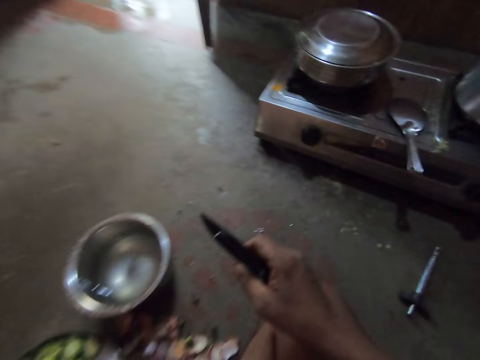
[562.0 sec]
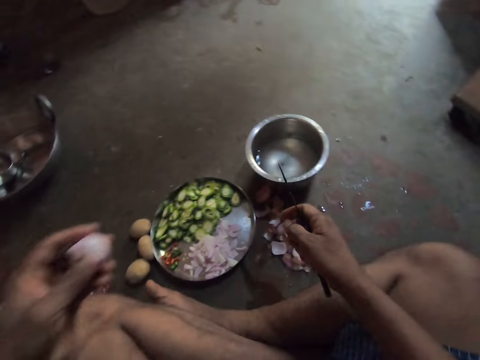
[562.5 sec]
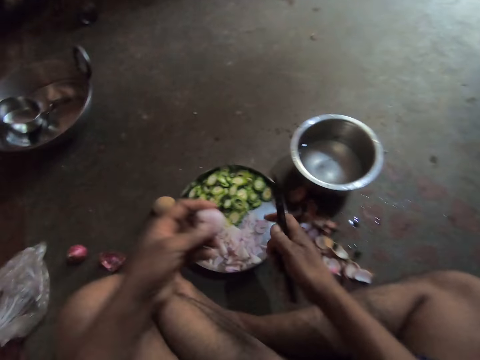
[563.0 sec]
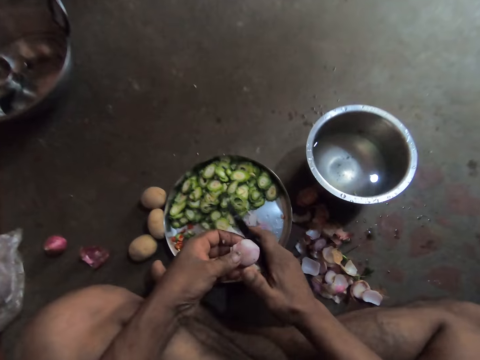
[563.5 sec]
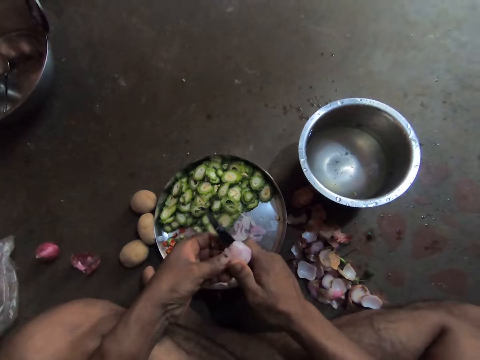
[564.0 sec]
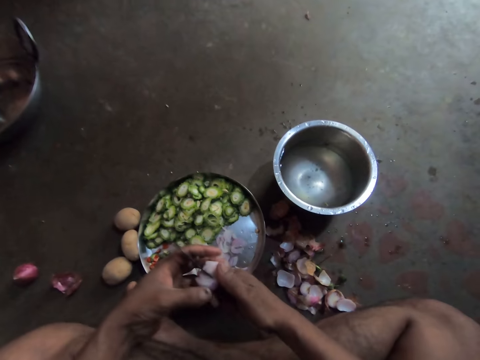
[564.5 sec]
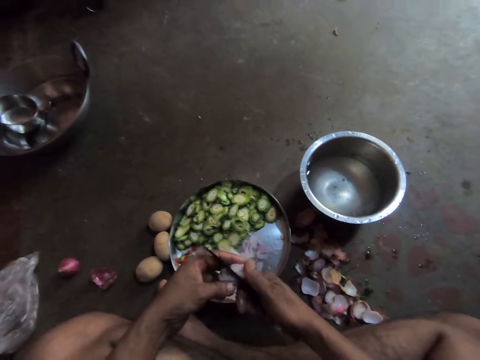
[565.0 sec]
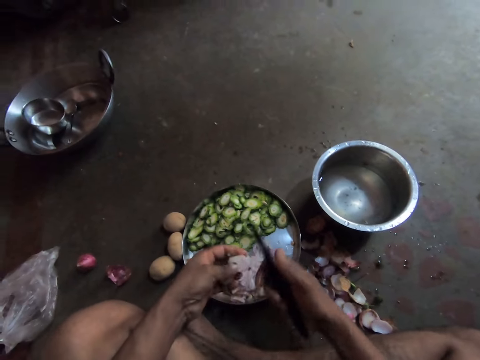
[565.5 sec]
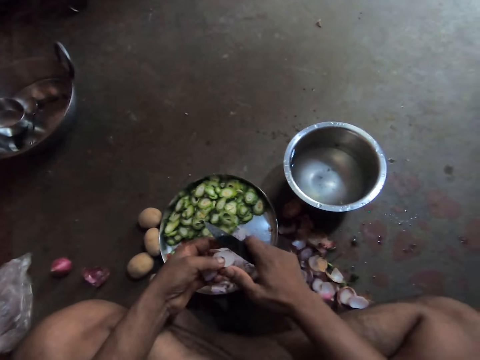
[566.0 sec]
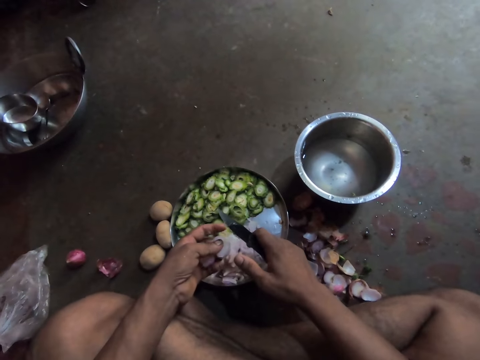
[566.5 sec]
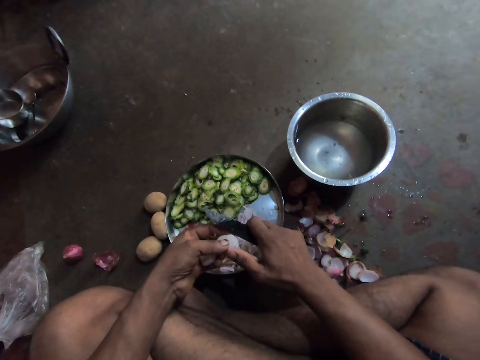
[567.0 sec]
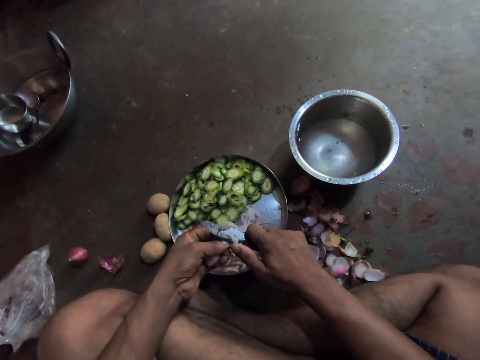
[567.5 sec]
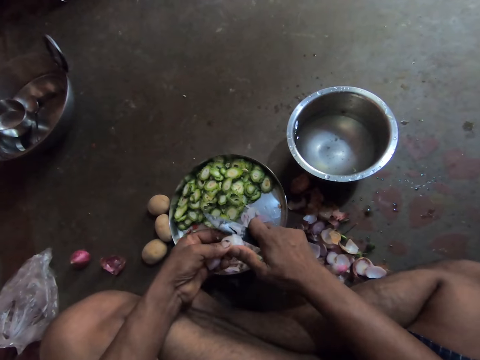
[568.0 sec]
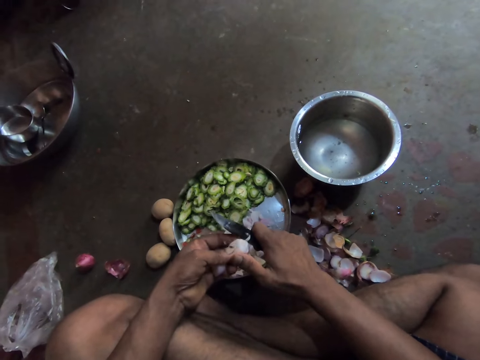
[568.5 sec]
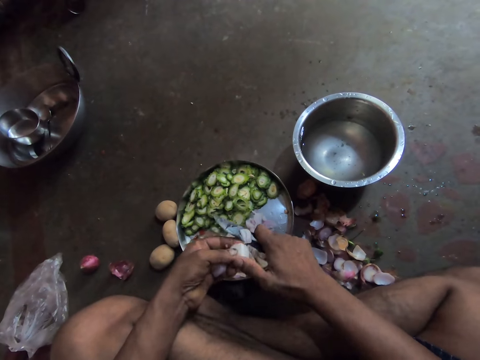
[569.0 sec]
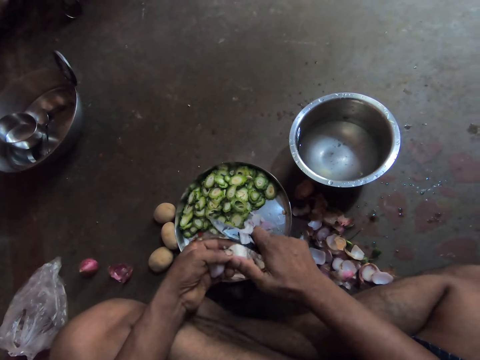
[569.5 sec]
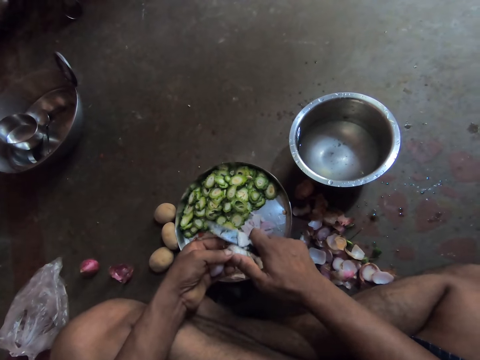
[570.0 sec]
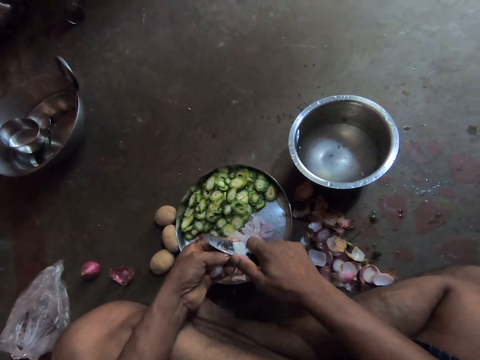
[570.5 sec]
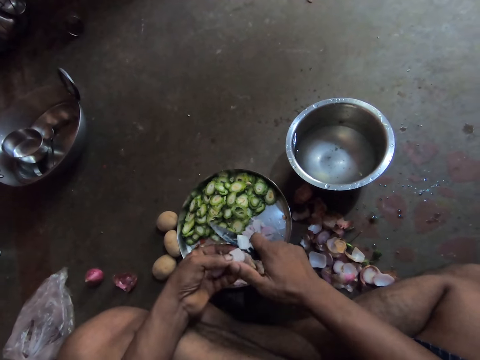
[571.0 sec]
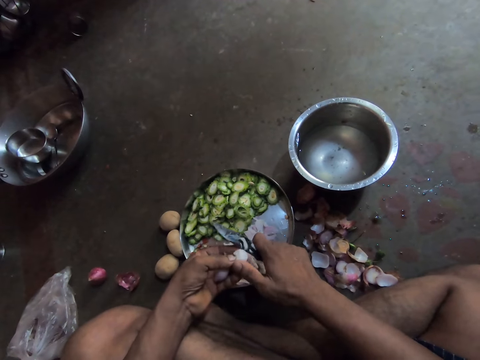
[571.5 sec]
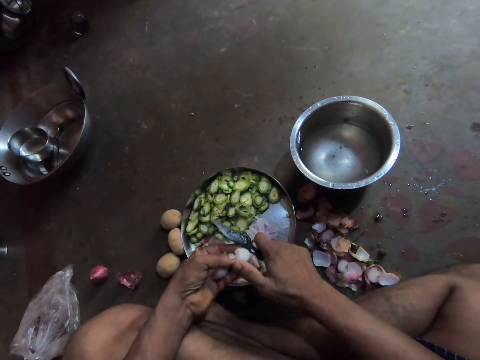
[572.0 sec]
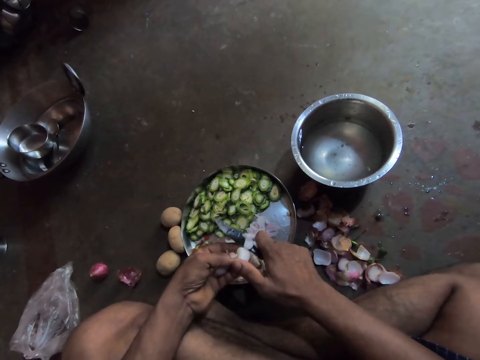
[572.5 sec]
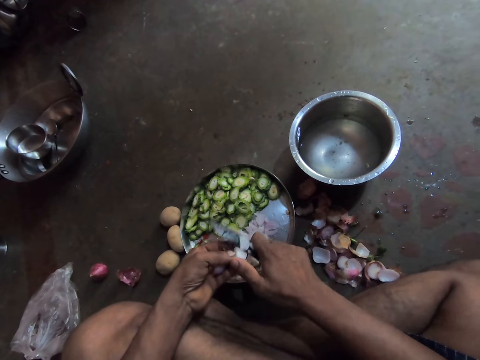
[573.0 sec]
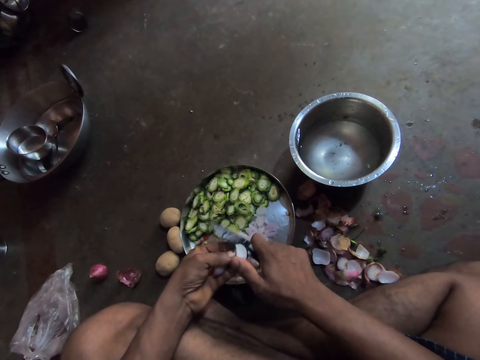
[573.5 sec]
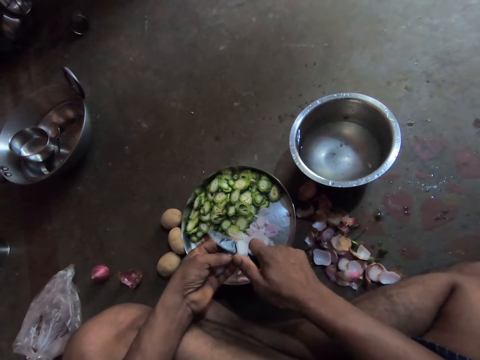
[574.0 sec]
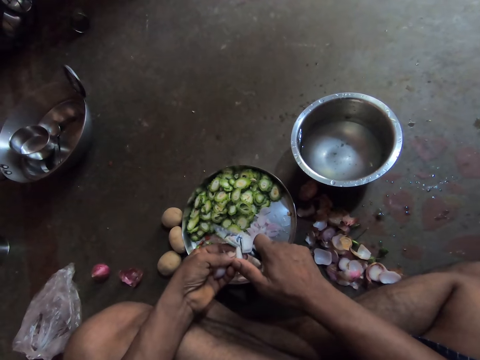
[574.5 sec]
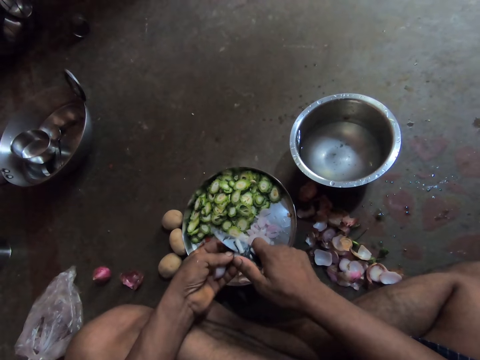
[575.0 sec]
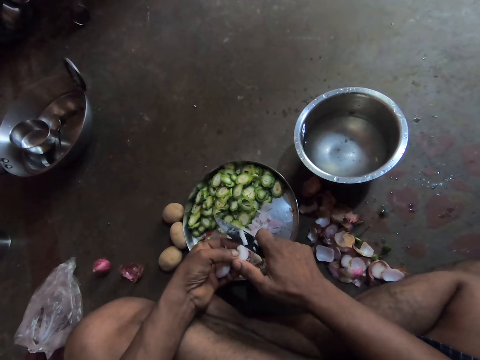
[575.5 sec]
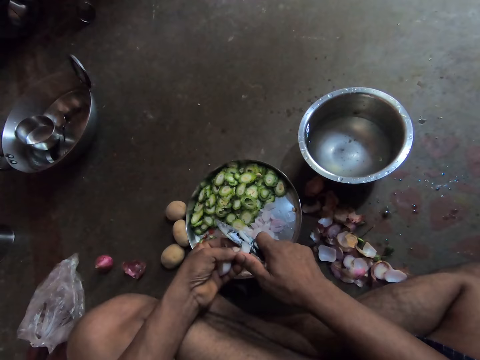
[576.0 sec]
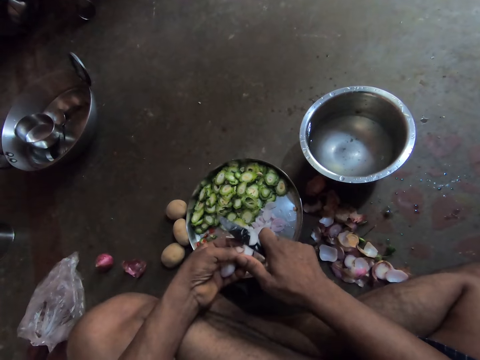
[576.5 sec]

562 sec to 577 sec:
The camera wearer cuts the onion. They slice the onion.

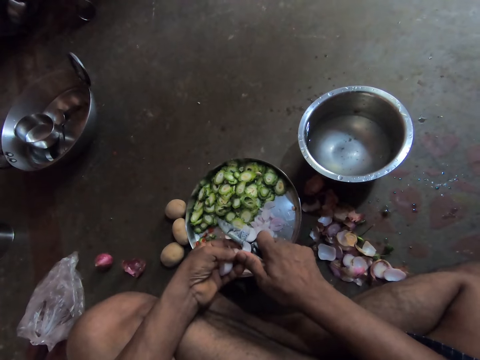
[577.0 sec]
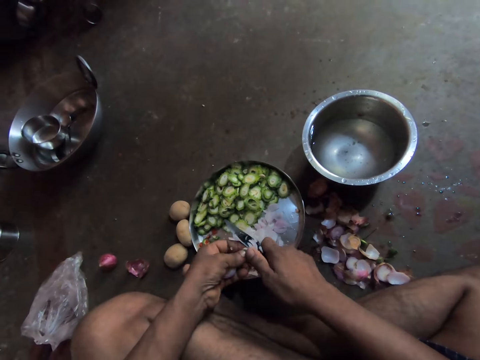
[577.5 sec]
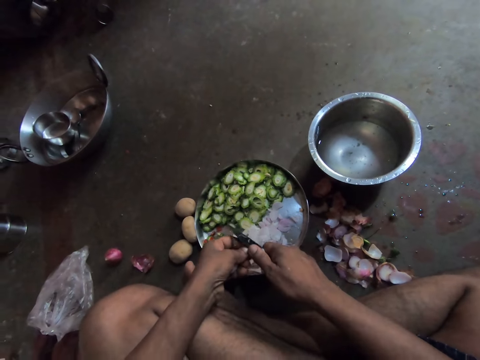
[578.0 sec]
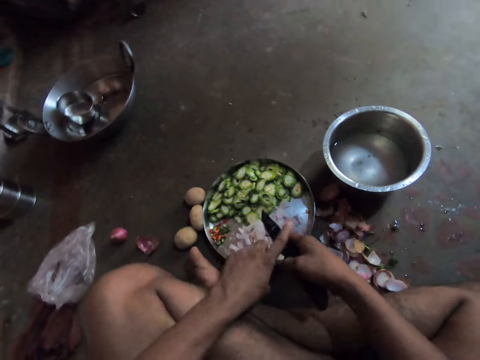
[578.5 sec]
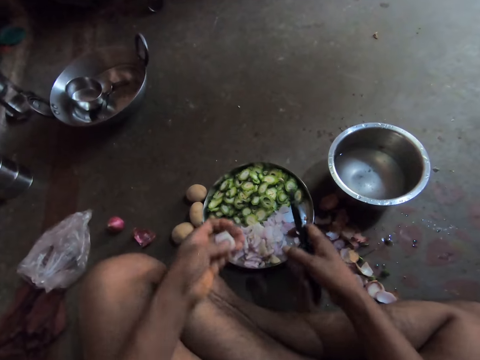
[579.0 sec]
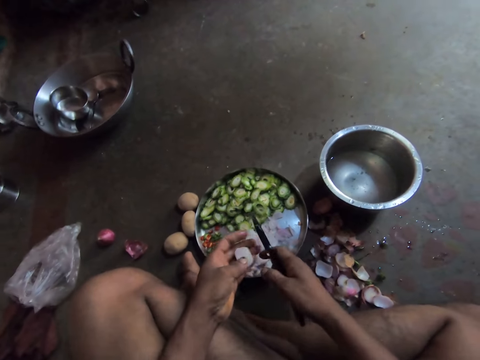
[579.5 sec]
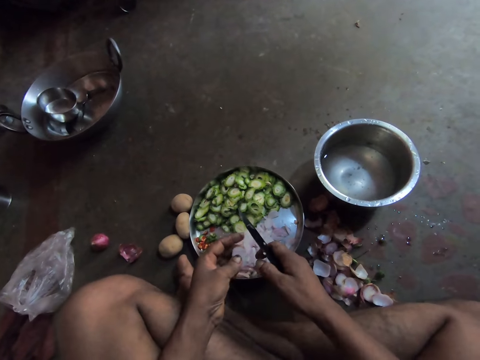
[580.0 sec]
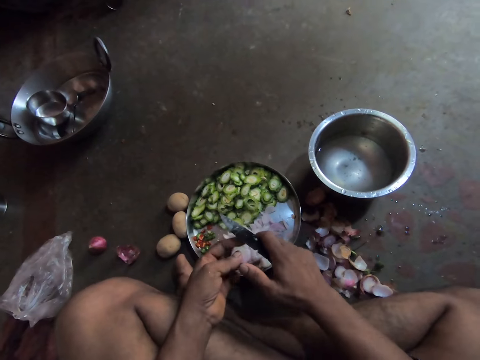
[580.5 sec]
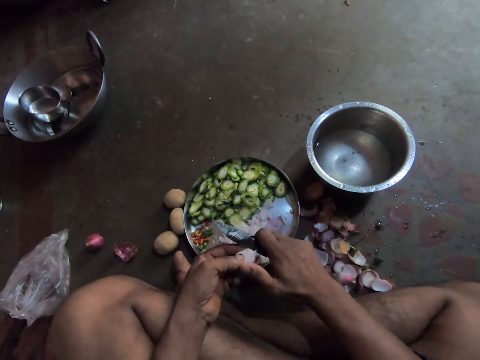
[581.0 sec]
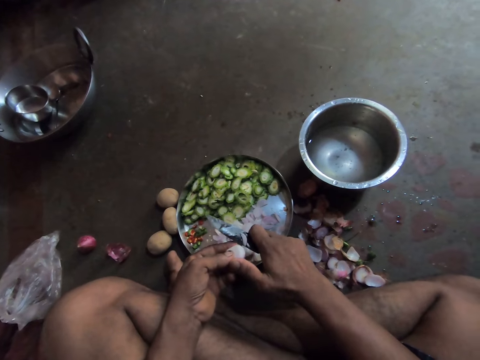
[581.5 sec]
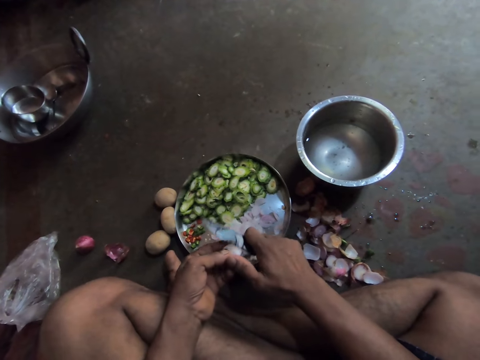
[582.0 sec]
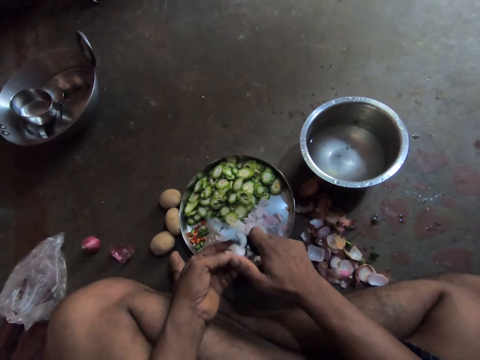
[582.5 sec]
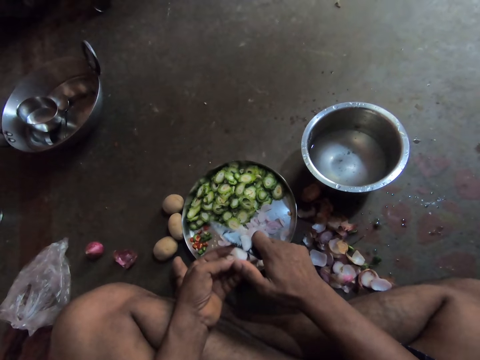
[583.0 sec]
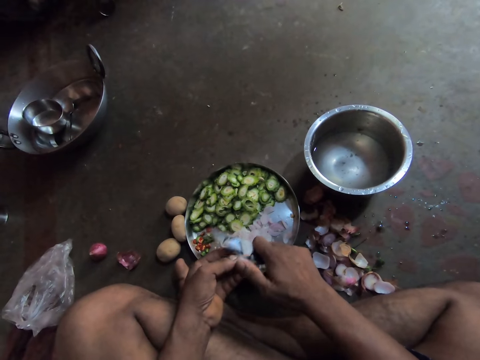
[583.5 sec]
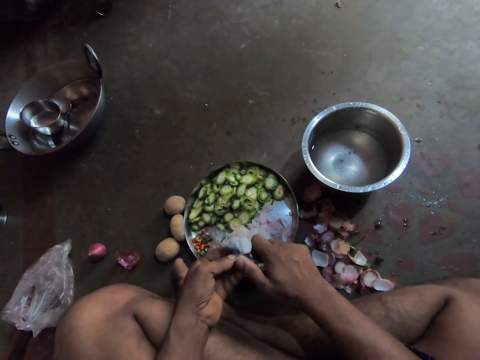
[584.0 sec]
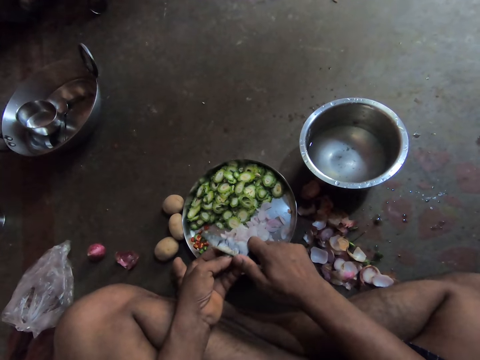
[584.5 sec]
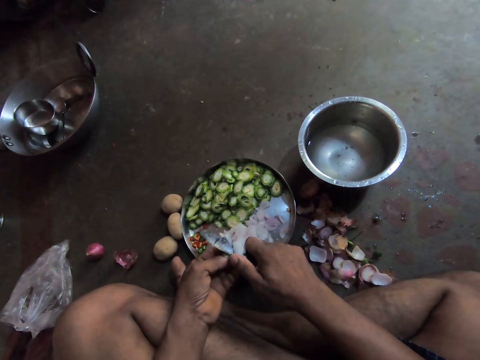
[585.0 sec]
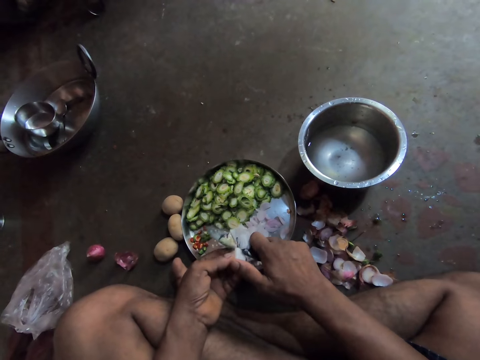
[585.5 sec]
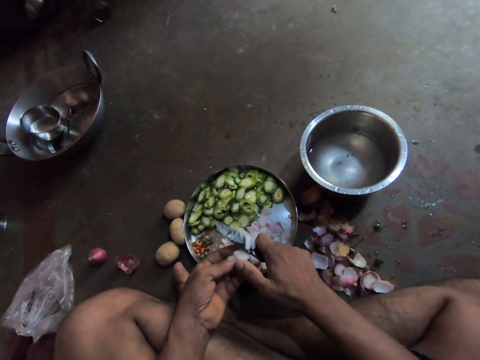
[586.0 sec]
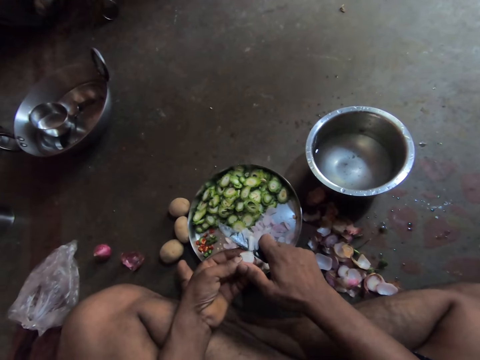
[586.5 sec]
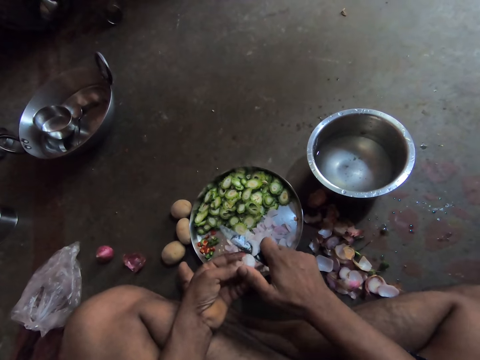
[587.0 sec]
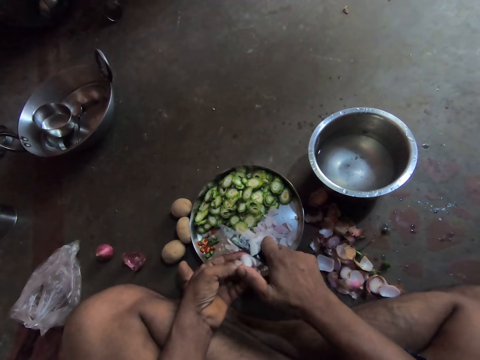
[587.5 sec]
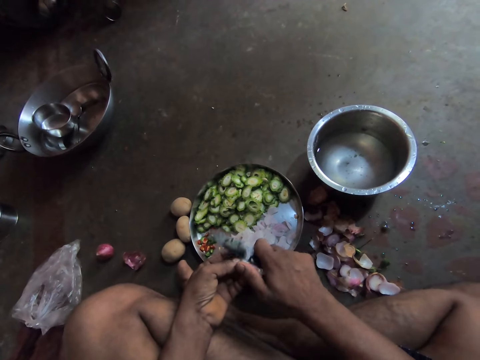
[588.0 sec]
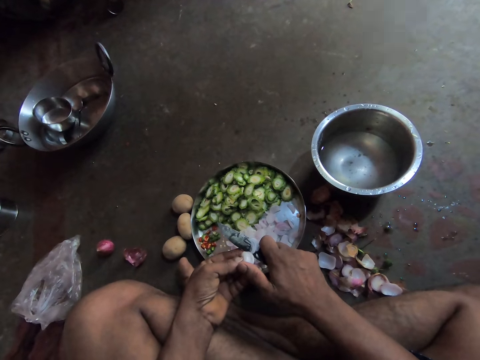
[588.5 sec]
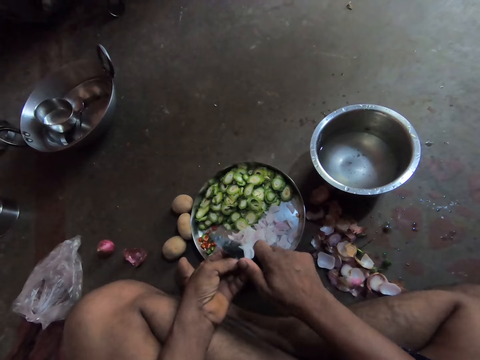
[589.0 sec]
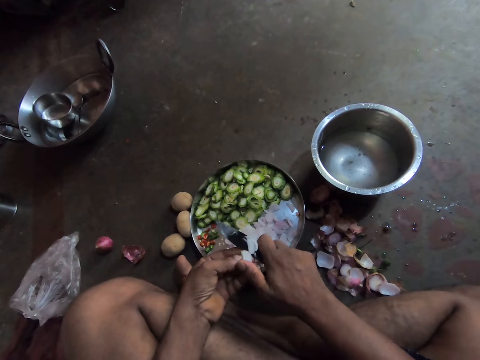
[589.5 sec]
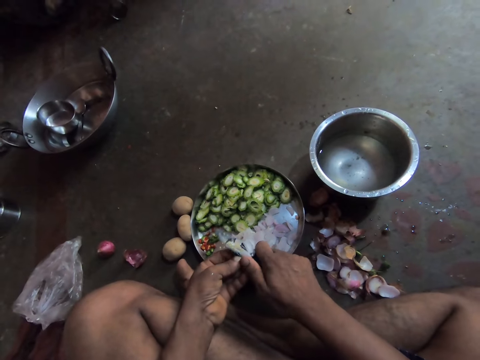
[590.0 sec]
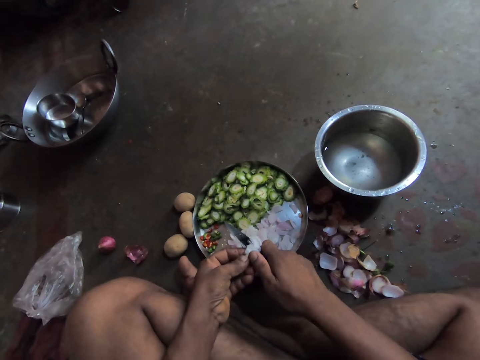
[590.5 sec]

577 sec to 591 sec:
The camera wearer slices the onion.
